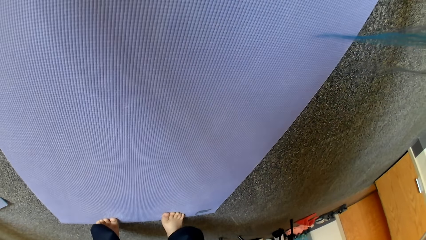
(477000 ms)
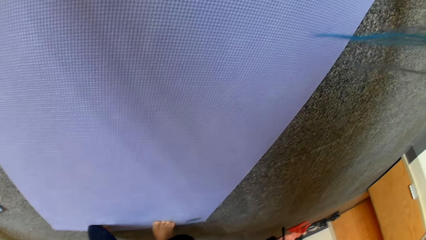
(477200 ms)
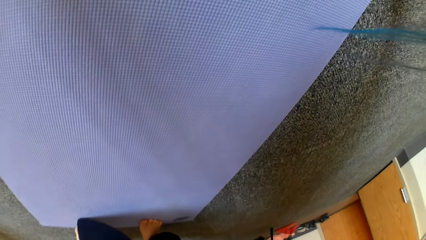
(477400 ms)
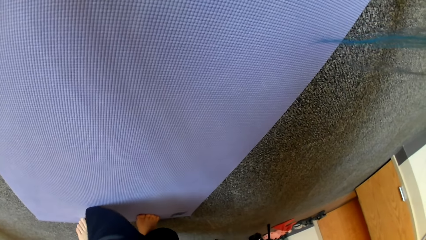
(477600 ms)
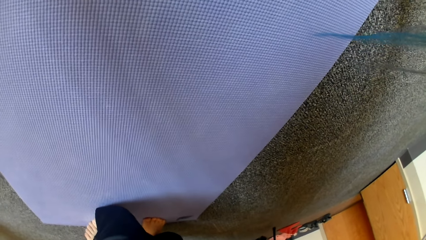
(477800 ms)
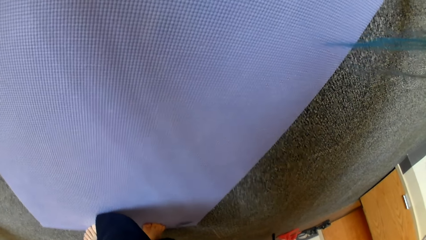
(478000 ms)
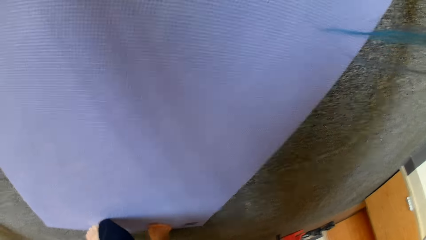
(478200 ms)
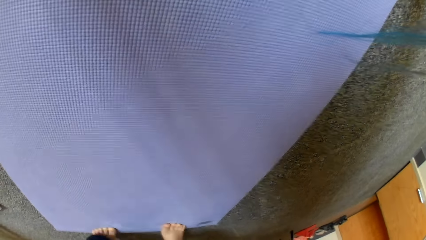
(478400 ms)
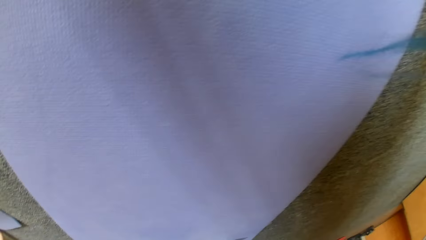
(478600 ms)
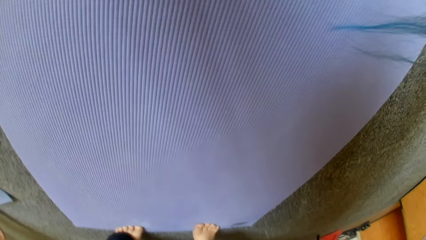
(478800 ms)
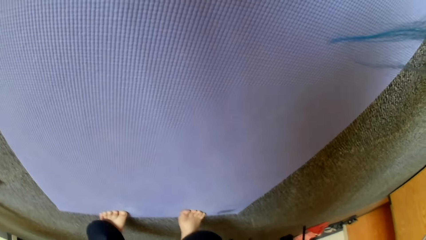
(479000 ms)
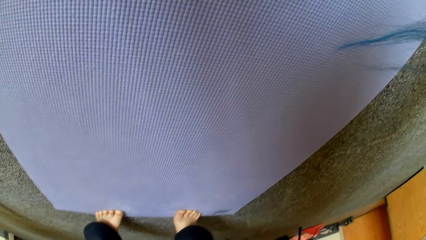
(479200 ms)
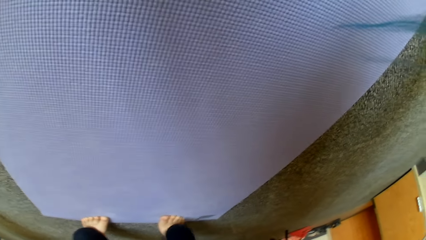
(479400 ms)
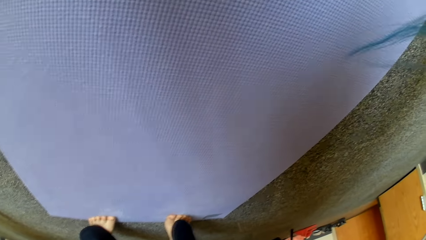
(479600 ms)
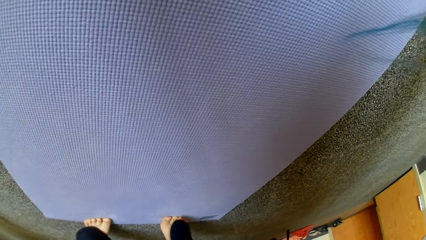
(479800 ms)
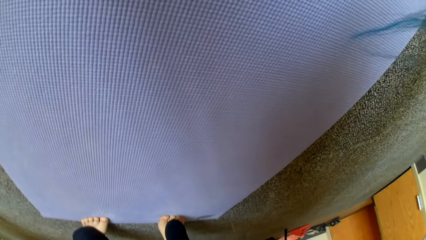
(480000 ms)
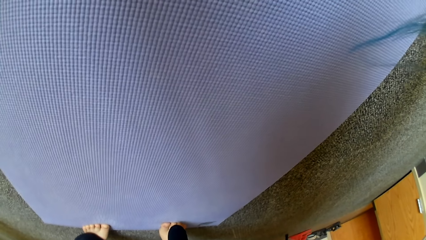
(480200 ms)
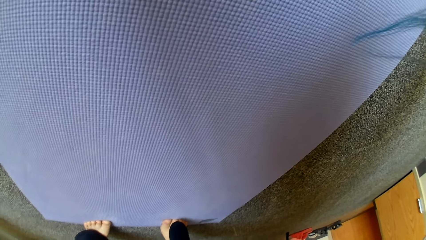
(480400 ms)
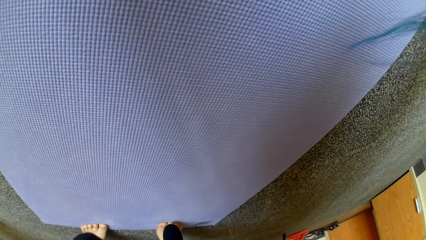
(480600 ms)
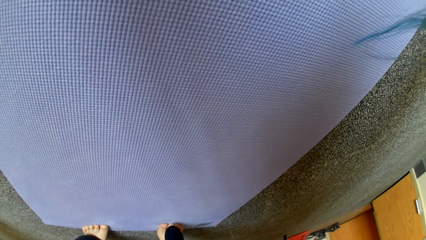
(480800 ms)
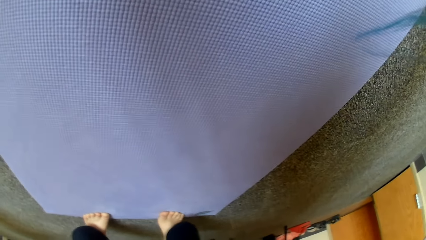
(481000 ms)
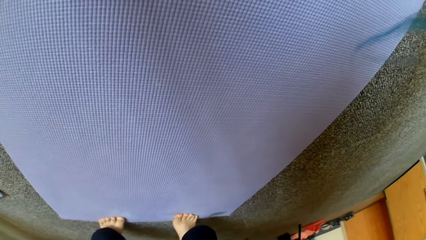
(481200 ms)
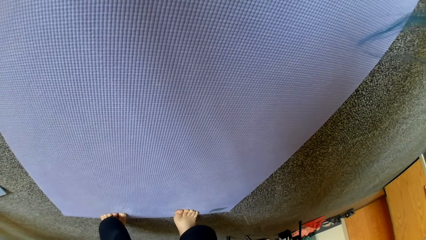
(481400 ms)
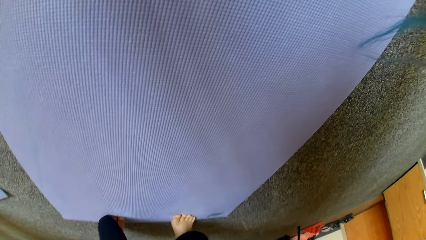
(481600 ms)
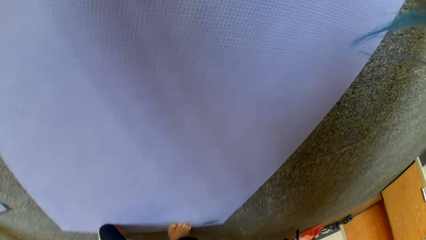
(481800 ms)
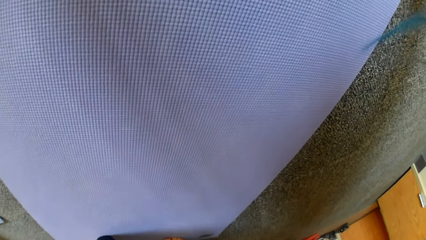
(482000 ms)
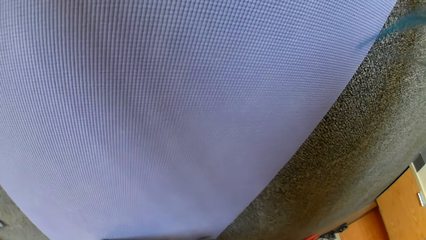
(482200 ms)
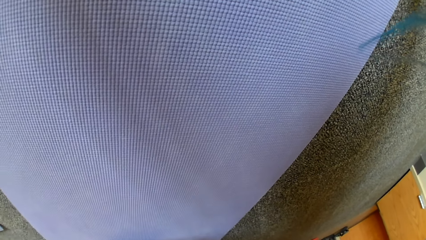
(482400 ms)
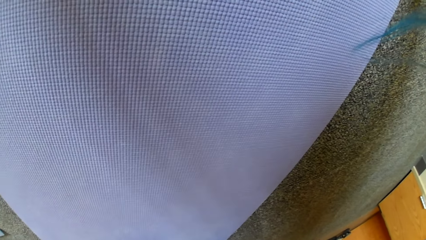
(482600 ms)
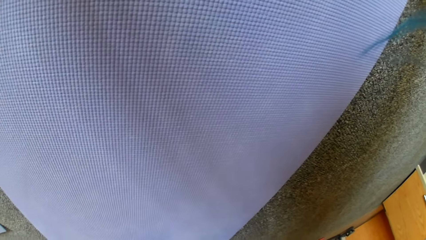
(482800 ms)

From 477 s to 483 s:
The camera wearer bends at the floor mat.

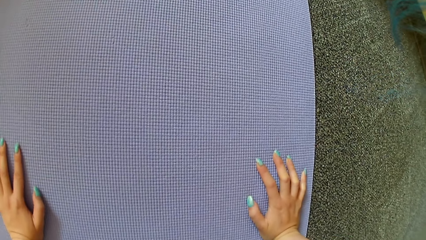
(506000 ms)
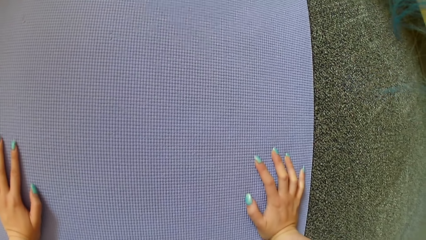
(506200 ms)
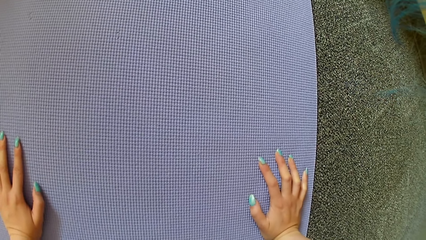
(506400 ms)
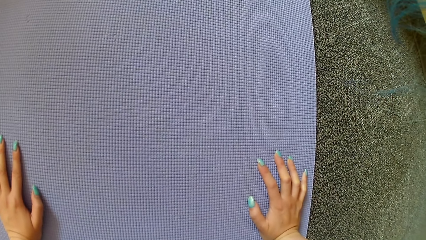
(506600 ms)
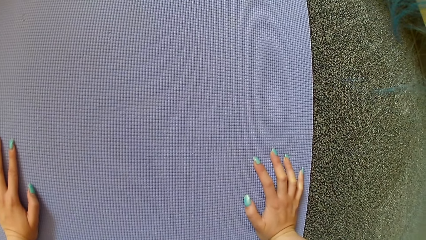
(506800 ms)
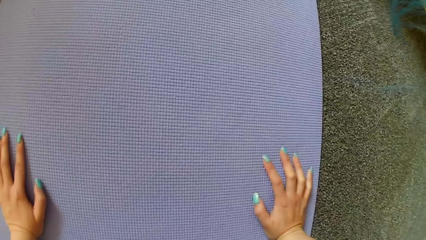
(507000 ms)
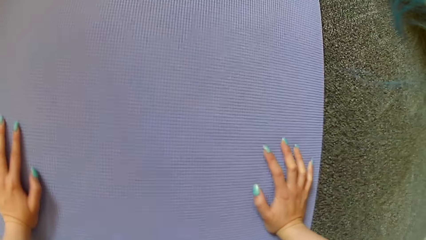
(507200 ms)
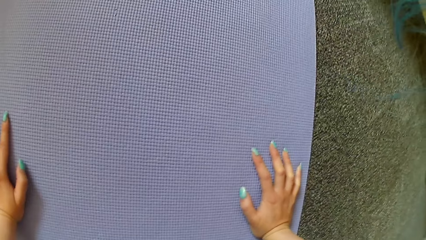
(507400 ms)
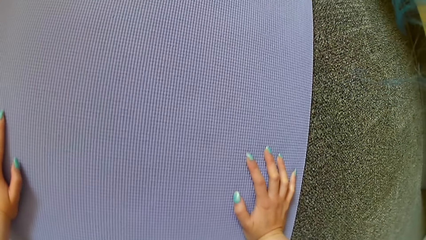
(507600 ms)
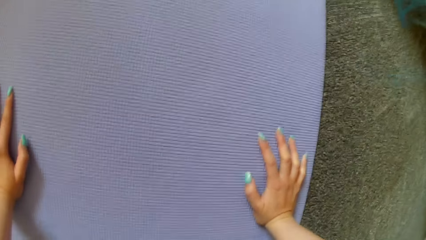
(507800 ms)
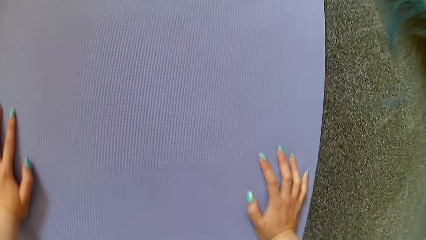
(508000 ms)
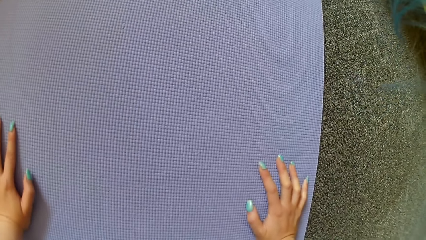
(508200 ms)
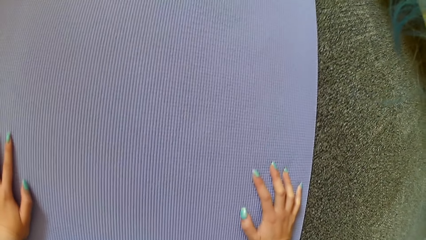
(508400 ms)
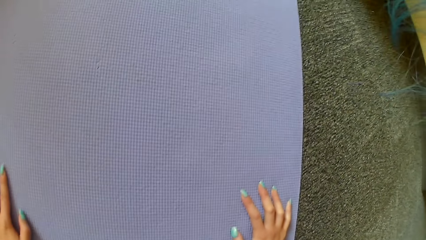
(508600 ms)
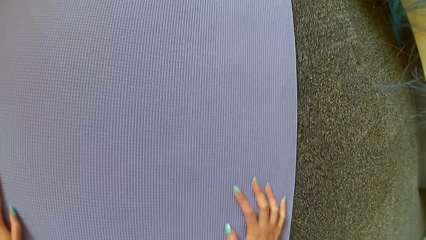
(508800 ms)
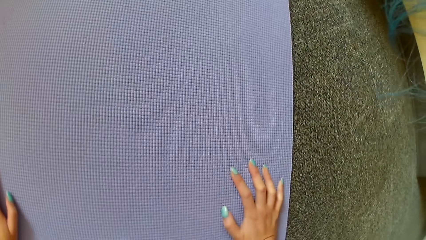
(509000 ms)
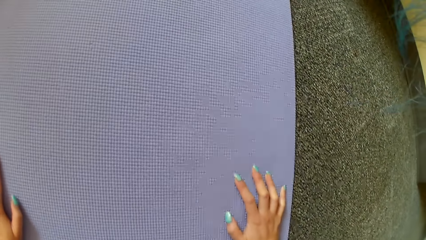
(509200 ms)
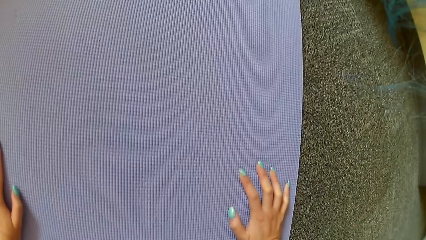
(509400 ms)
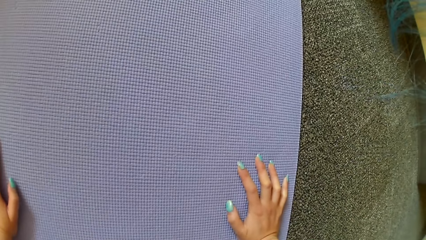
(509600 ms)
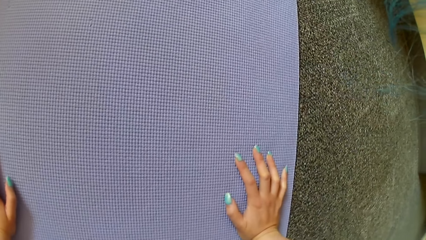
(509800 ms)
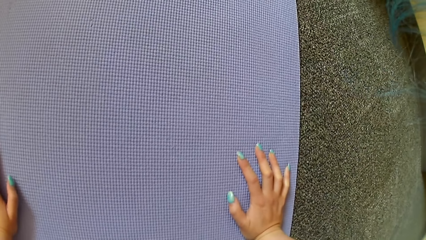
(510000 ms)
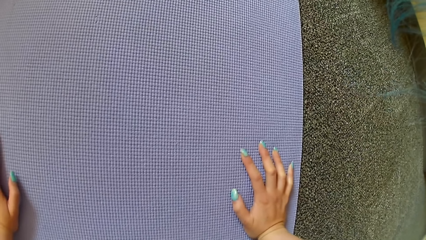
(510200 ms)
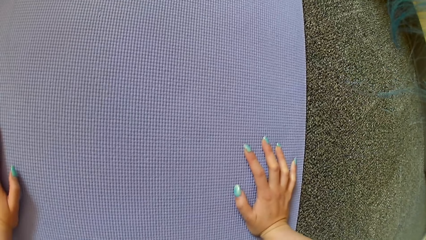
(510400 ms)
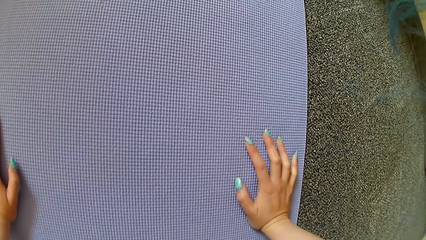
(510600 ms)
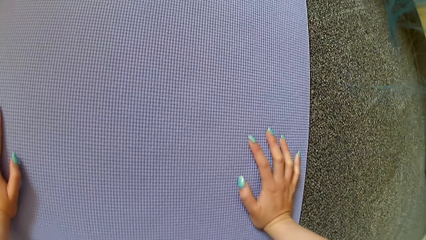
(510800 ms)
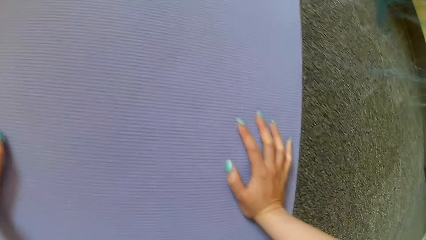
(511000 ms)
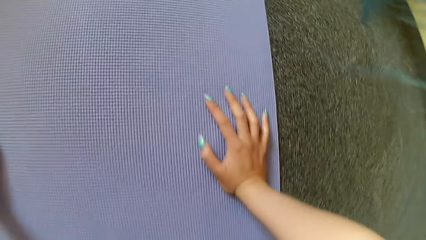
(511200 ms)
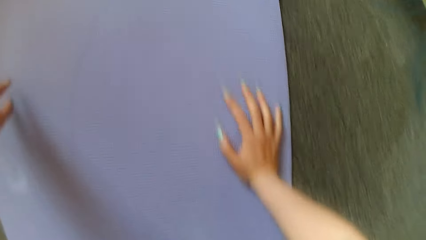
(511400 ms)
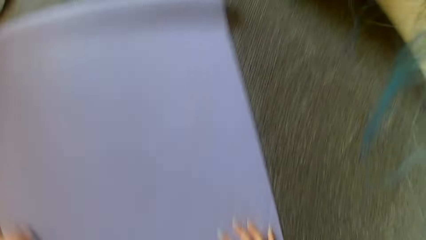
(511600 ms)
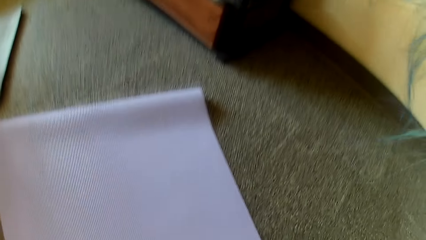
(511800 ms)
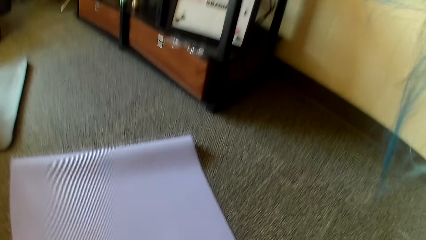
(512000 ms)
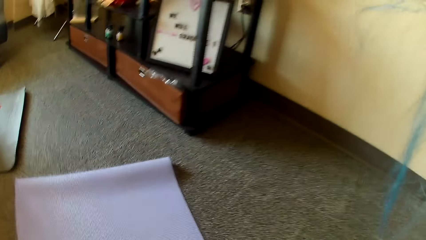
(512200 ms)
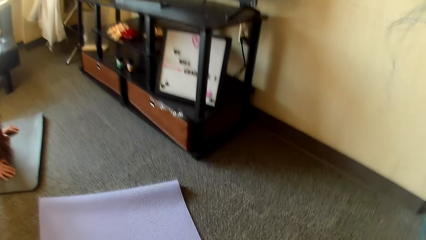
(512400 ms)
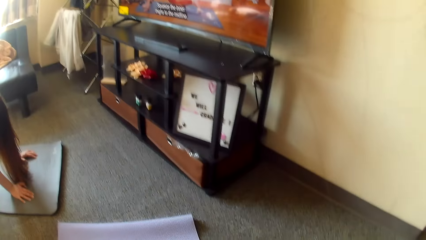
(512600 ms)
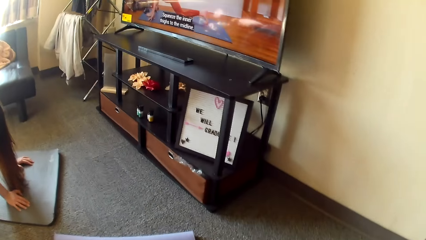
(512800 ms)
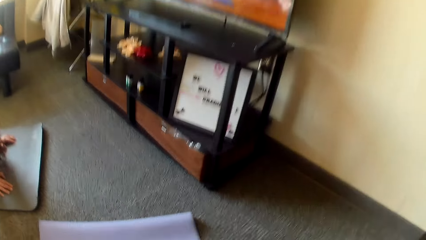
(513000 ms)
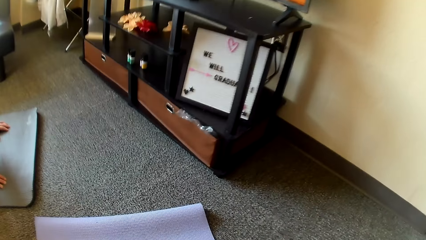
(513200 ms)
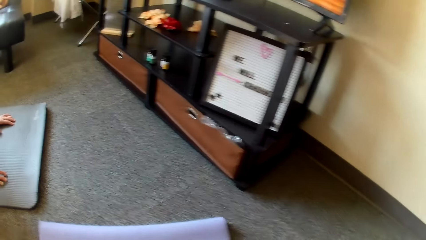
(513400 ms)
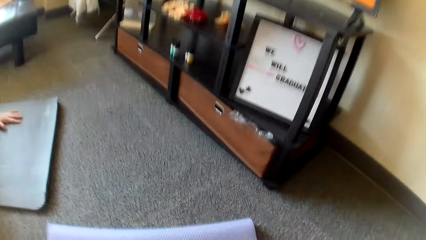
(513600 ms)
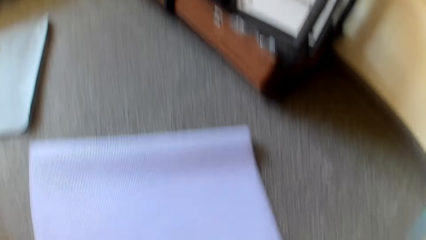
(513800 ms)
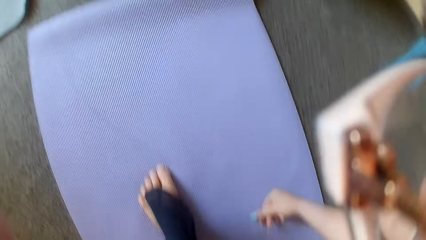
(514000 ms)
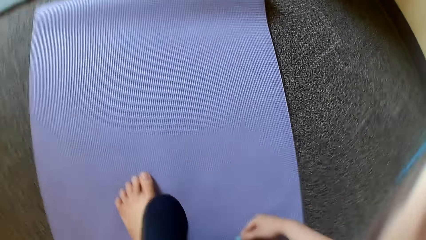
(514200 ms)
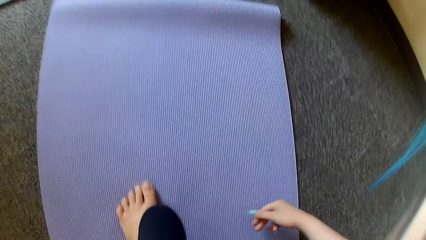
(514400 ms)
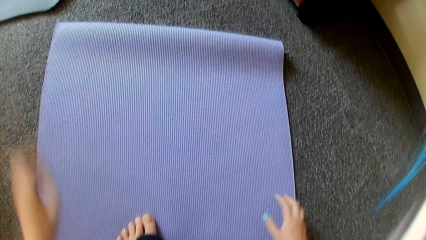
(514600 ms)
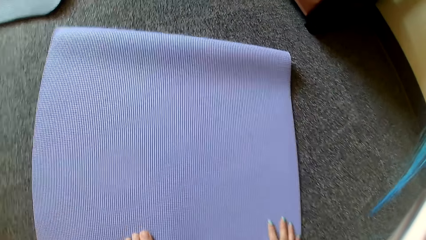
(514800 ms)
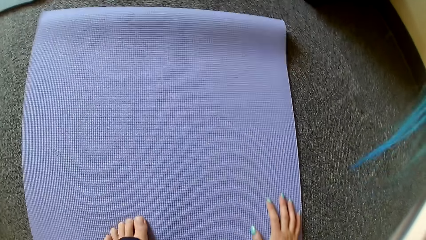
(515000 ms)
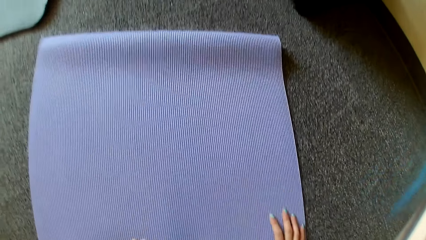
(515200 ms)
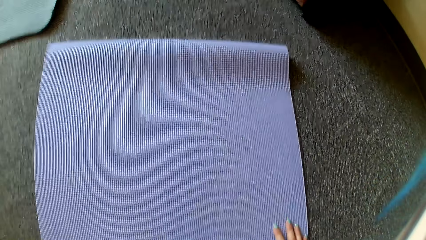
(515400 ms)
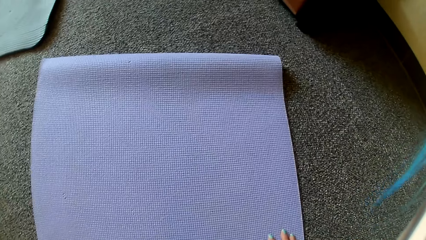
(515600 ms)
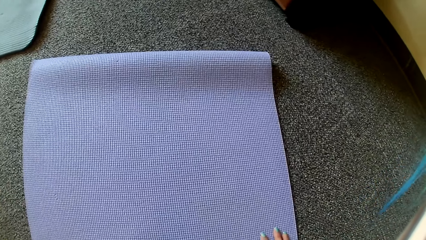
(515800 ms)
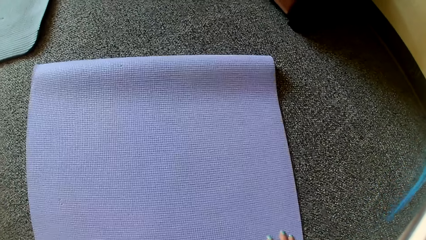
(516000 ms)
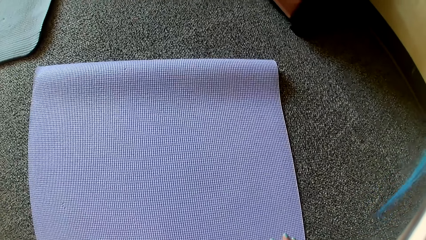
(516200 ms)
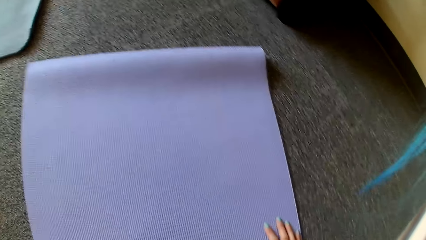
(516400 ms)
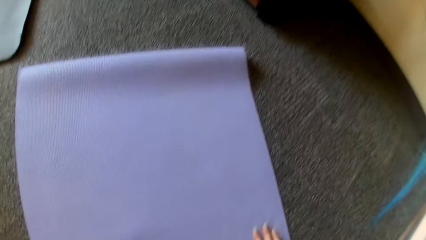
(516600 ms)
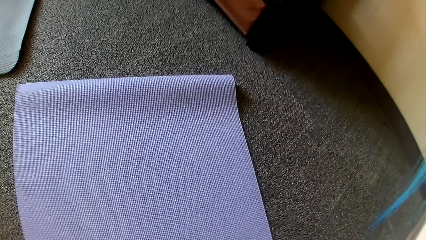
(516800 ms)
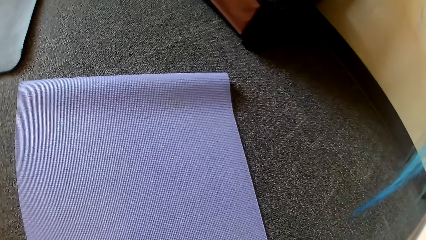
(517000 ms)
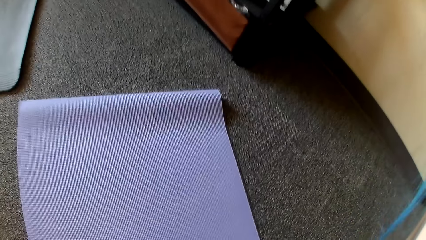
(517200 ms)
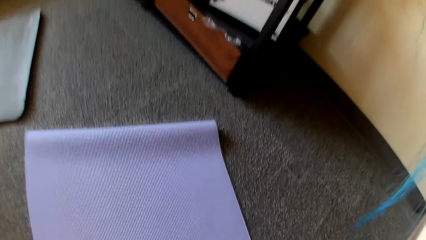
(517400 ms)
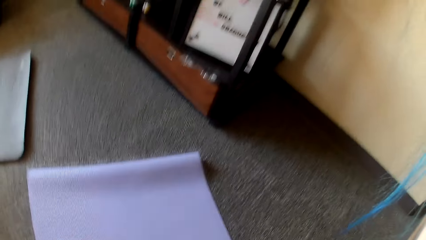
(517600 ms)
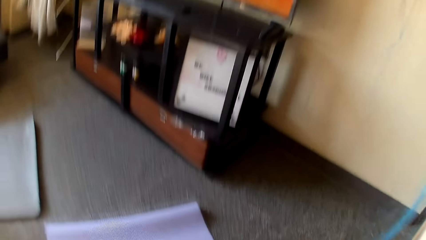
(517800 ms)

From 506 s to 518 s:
The camera wearer talks to a lady. The lady puts her hands on the mat. The camera wearer stands. She puts her hands on the mat.
